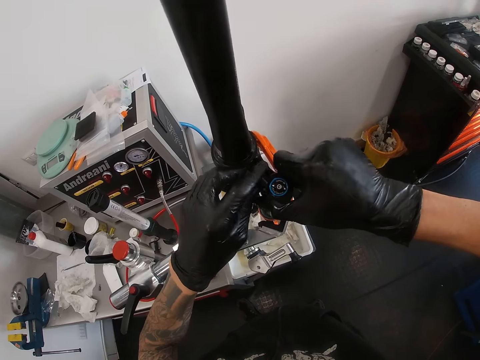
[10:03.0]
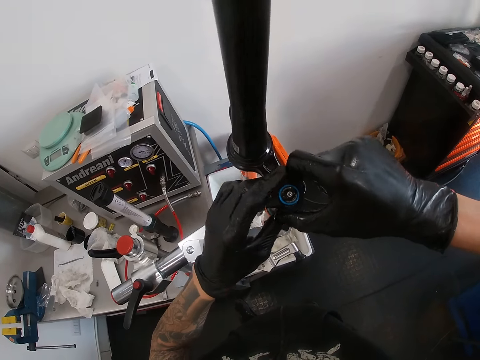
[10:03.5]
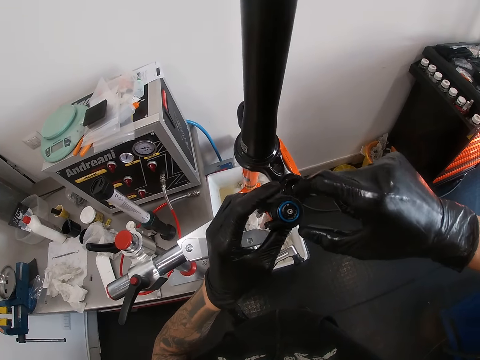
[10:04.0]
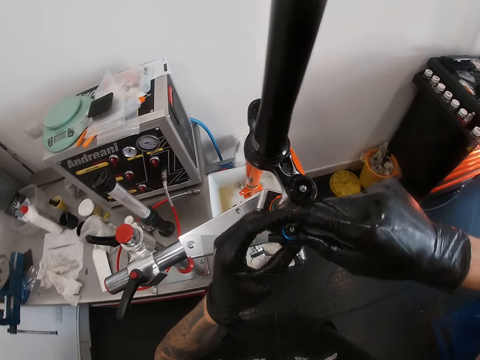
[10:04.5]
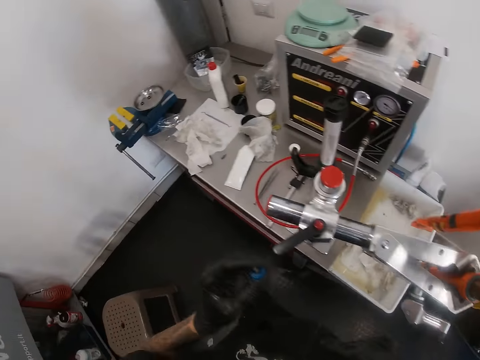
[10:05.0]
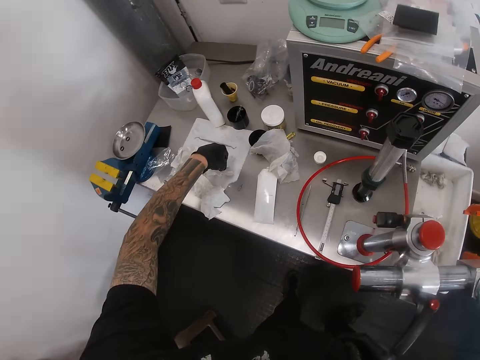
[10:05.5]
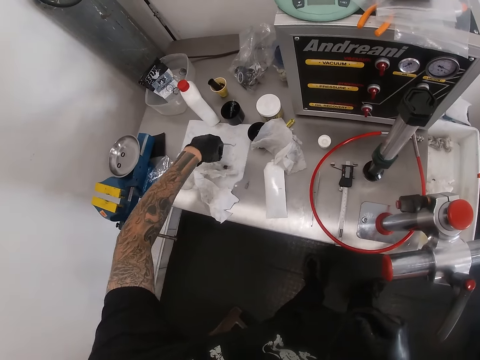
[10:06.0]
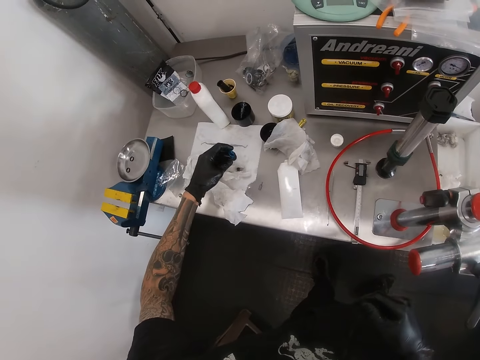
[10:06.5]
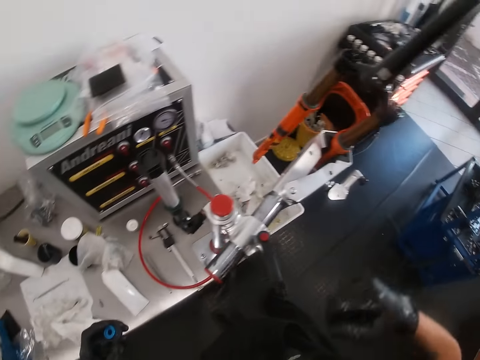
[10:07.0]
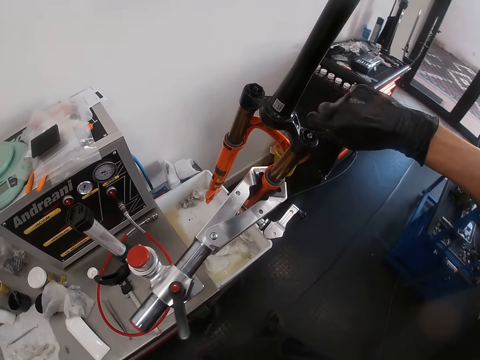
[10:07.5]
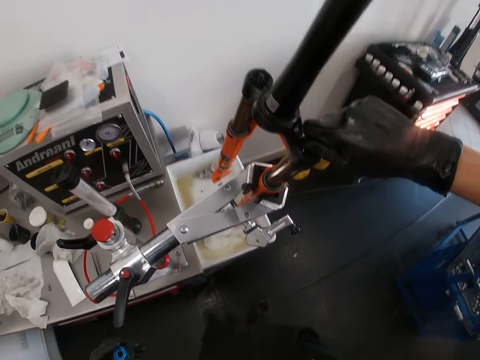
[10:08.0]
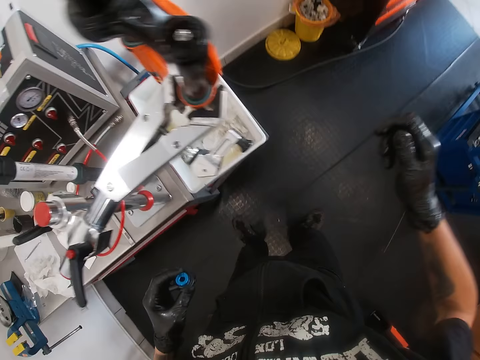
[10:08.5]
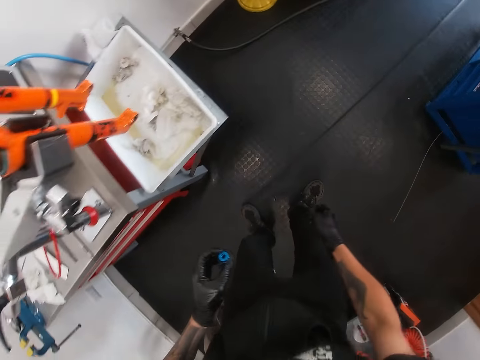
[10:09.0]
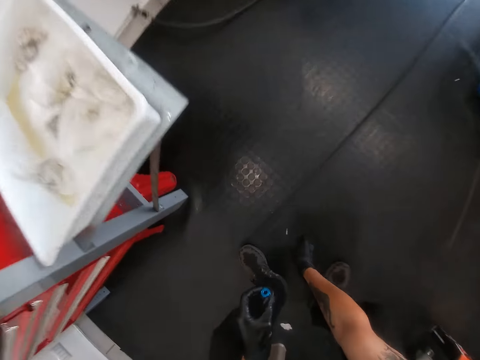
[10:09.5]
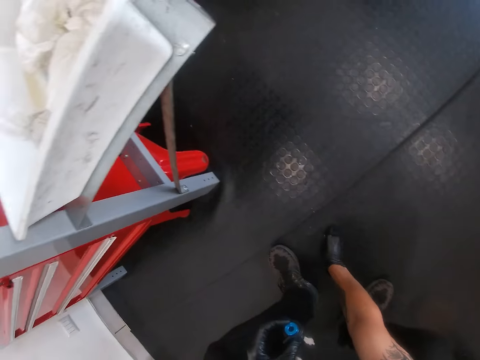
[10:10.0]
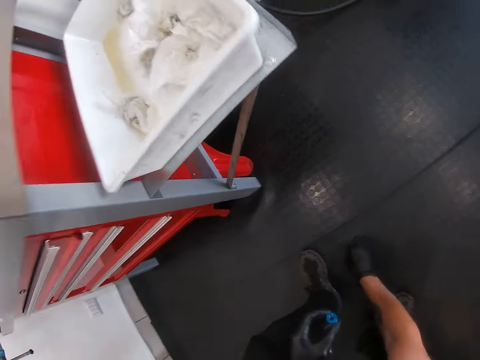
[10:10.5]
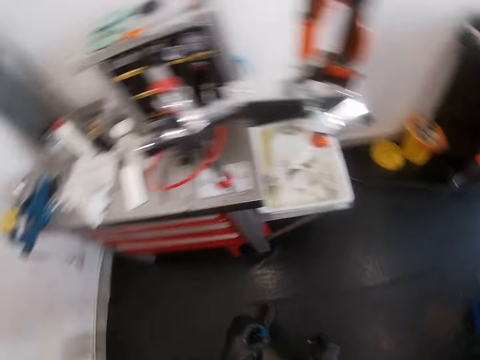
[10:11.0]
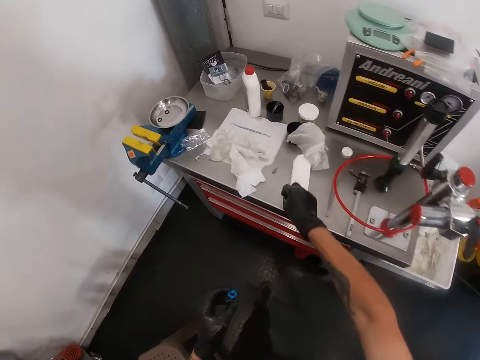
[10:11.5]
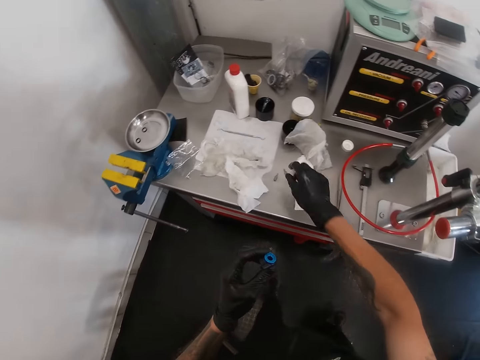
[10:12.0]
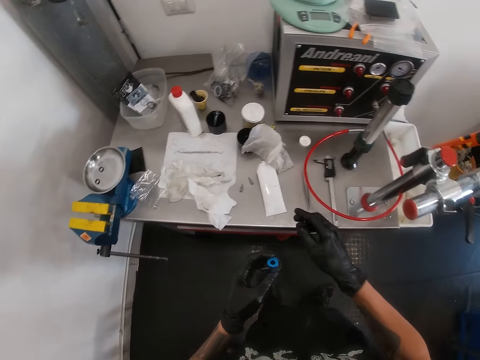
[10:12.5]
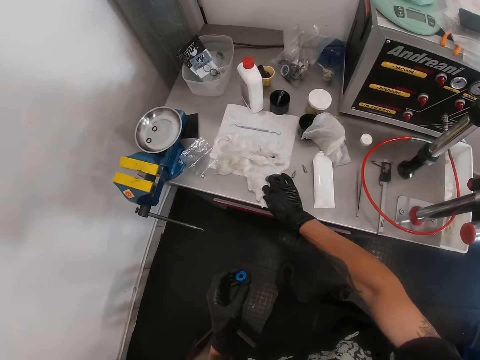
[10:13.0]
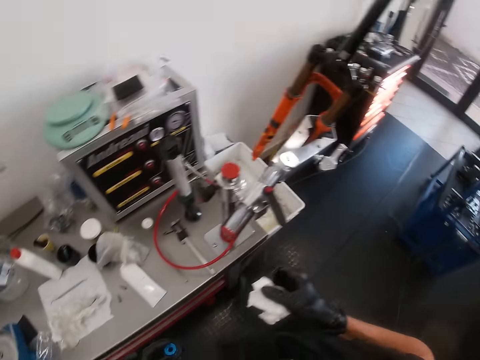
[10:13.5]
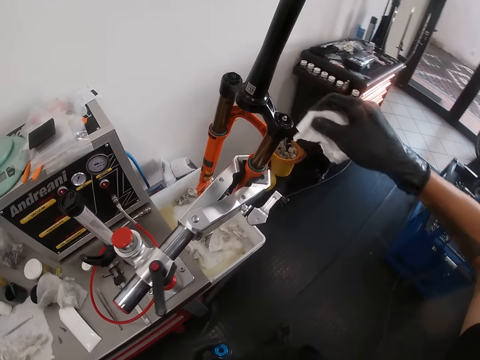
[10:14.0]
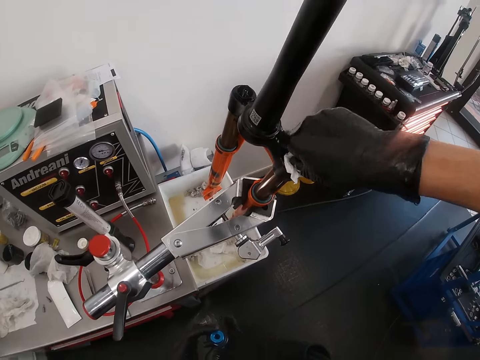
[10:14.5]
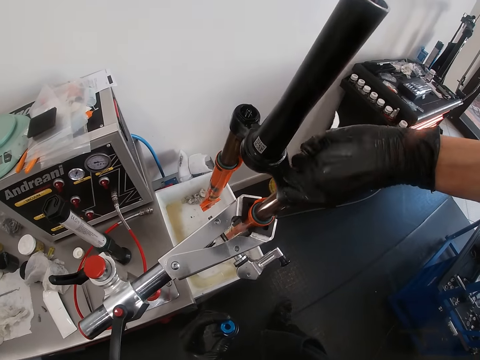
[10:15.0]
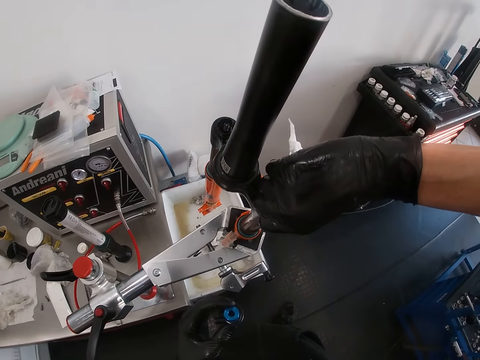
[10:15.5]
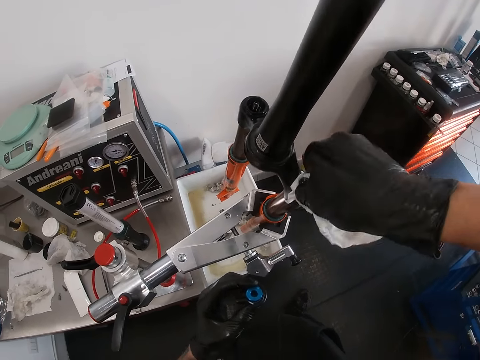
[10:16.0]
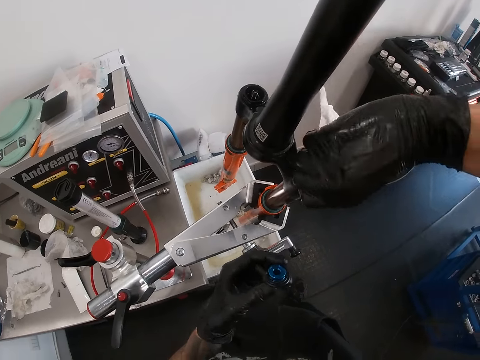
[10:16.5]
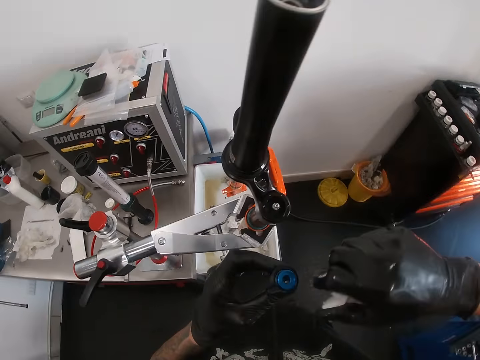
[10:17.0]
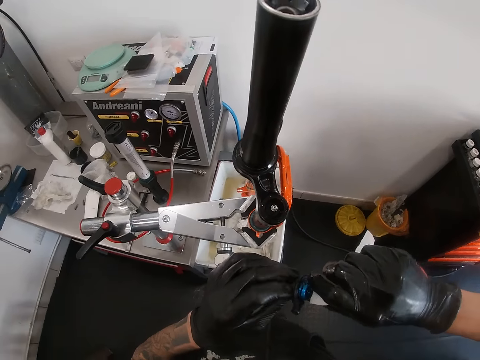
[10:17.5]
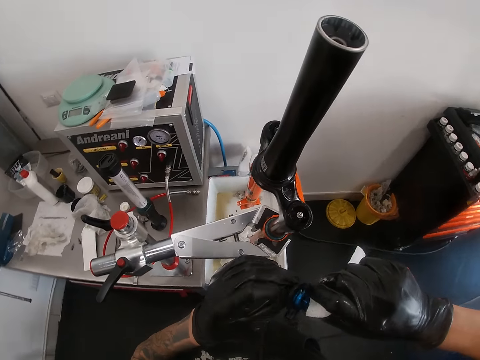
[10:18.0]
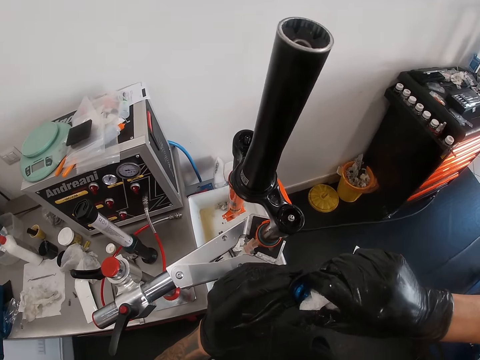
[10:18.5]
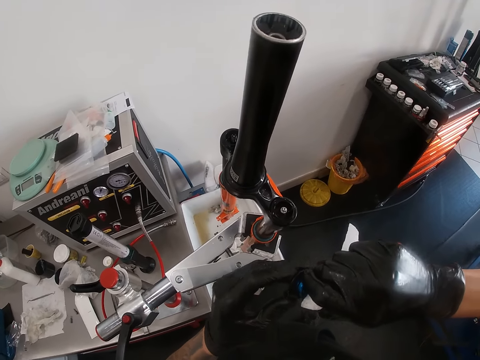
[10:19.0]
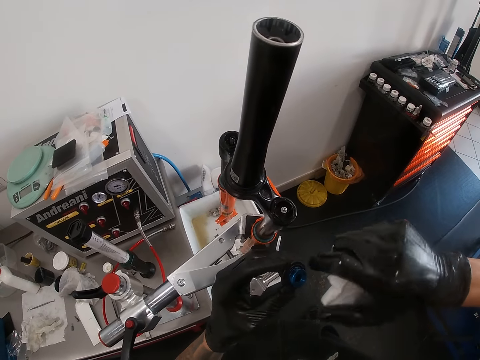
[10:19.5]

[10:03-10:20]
The camera wearer picks up the knob from the bicycle fork with his right hand. He places the lid of the knob of the bicycle fork with his left hand. He places a screwdriver in the bicycle fork with his right hand. He holds the bolt. He picks up the screwdriver from the floor with his right hand. He places the screwdriver on the workshop table with his right hand. He picks up a napkin from the workshop table with his right hand. He cleans the knob hole on the bicycle fork with the napkin in his right hand. He loosens the knob in his left hand with his right hand. He cleans something.

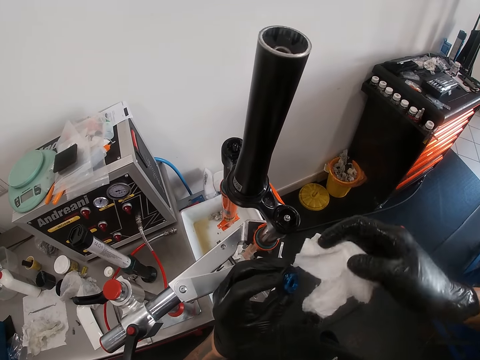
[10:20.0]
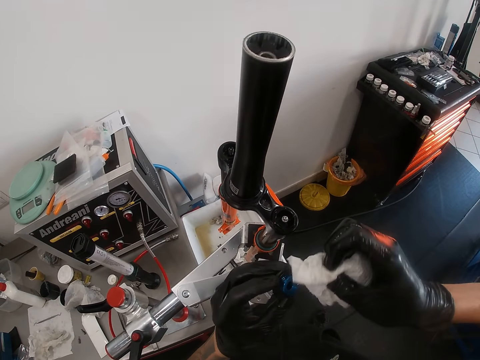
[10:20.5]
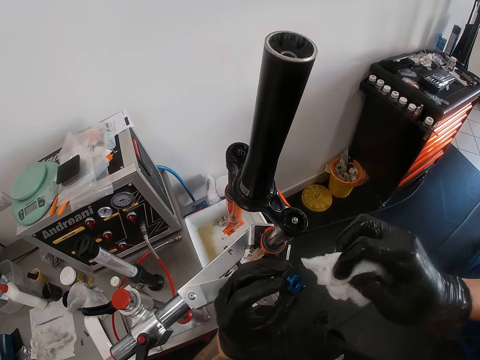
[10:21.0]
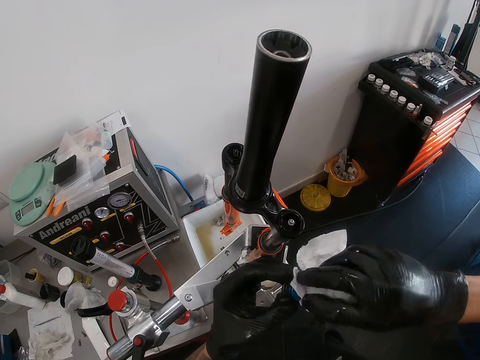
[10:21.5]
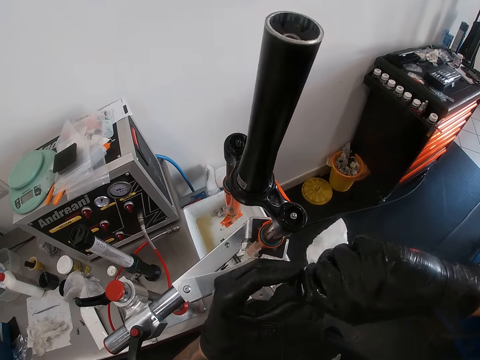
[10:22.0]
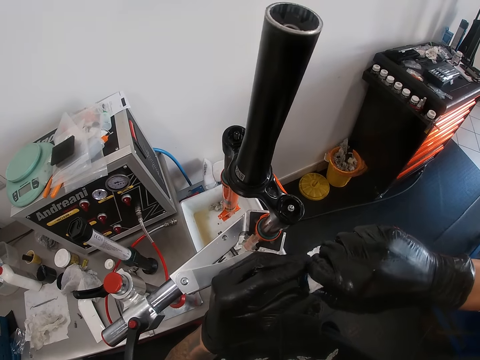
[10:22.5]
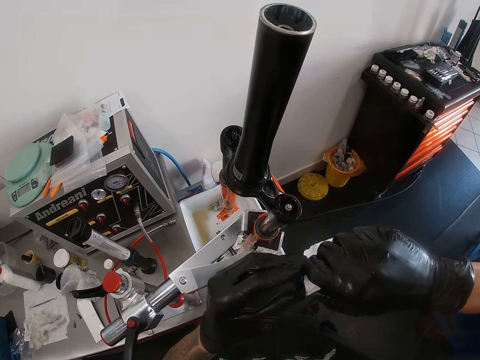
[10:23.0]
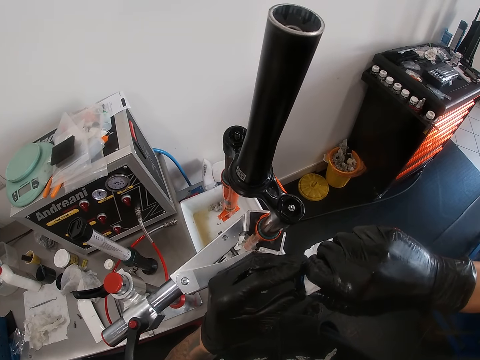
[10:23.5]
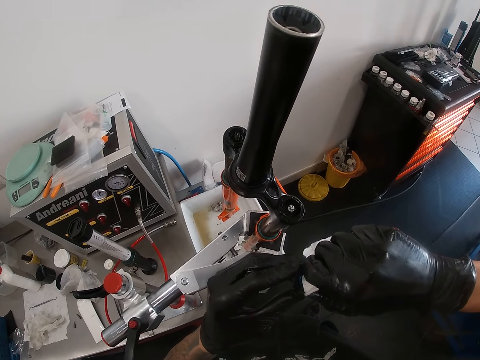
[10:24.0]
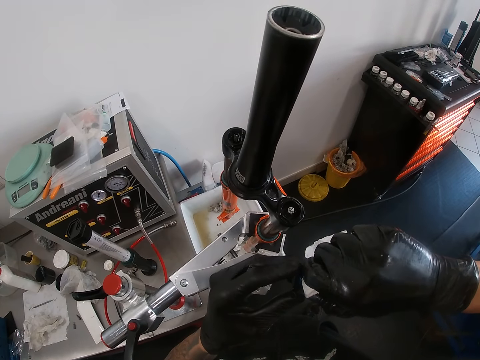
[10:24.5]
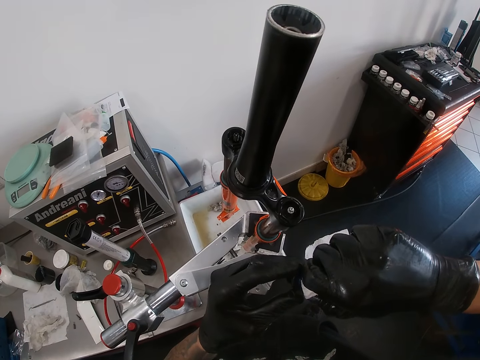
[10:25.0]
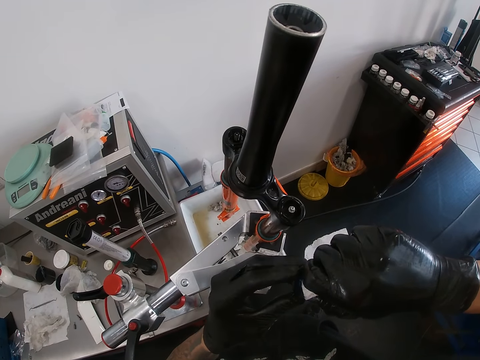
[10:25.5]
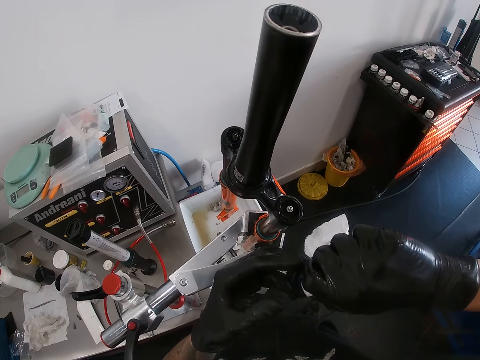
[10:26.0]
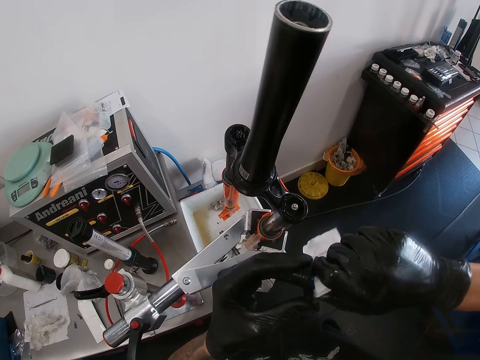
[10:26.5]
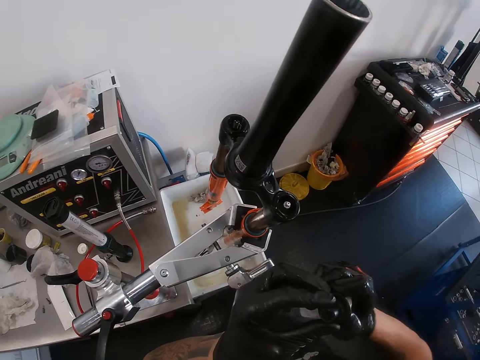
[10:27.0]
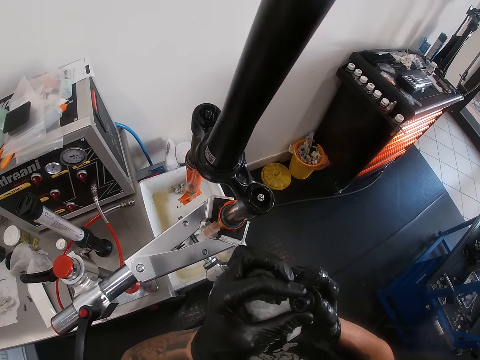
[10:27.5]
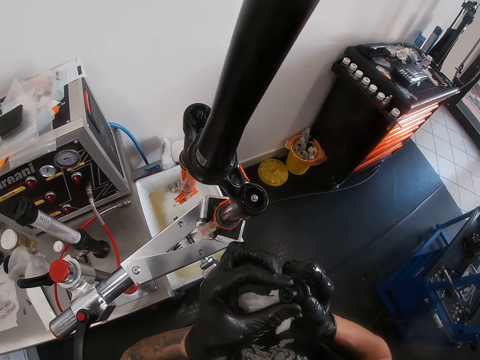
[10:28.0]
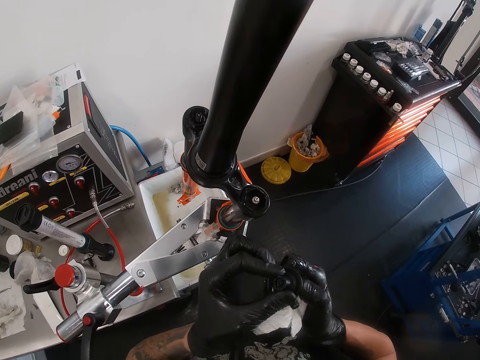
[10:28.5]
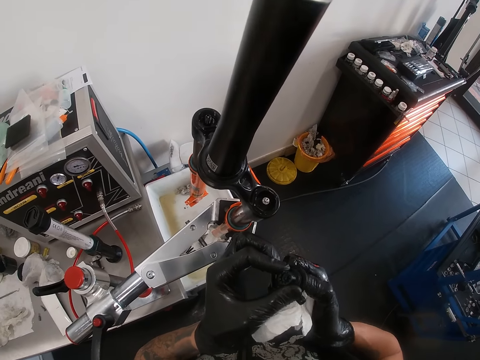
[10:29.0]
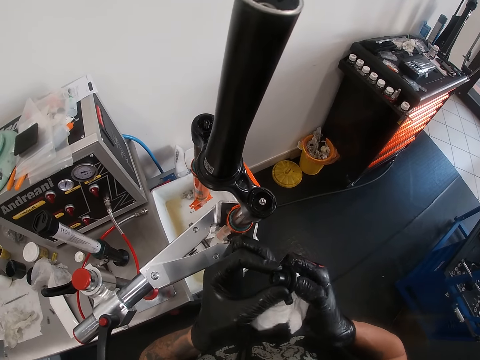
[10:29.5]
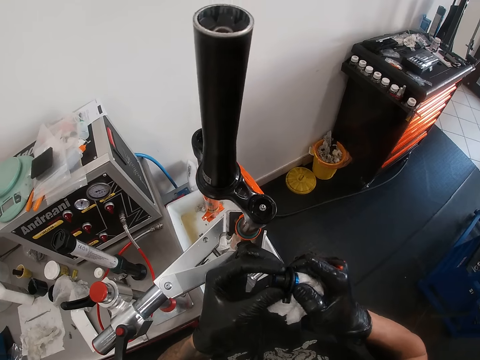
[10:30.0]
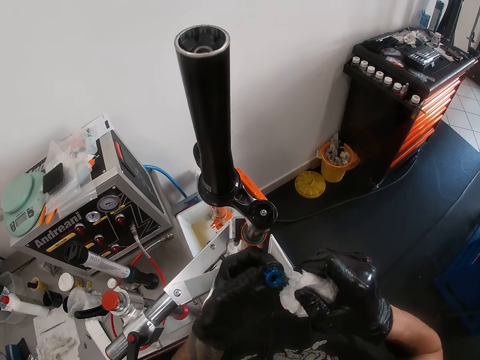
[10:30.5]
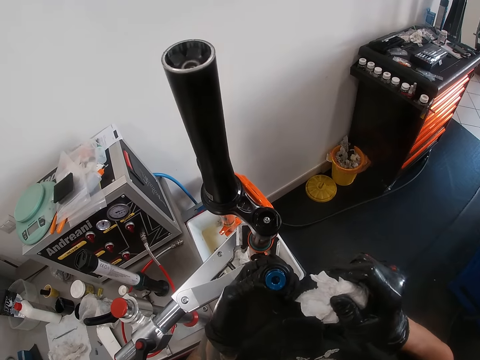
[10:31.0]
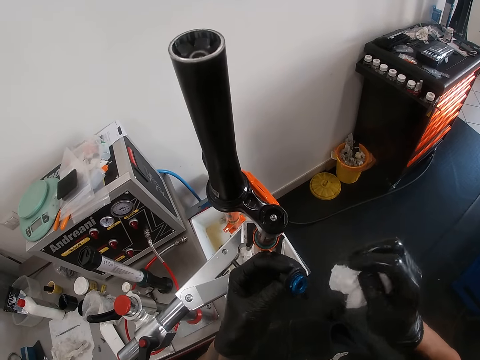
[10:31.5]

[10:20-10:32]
The camera wearer cleans the knob in his left hand with the napkin in his right hand.
